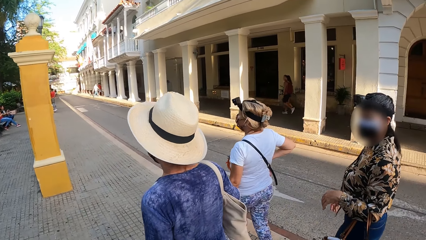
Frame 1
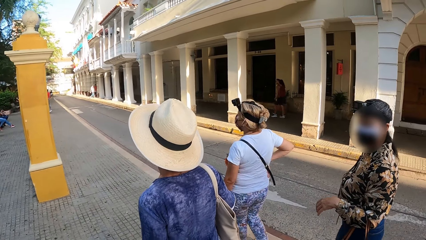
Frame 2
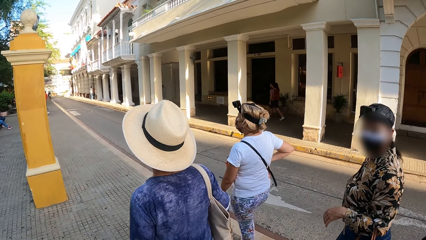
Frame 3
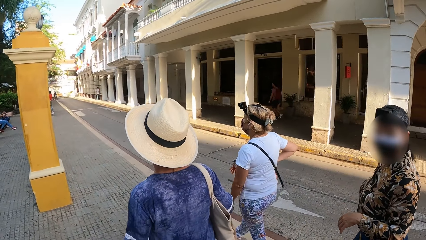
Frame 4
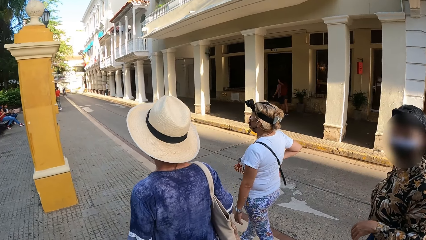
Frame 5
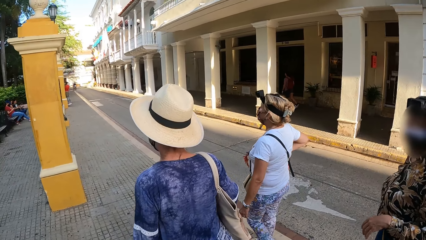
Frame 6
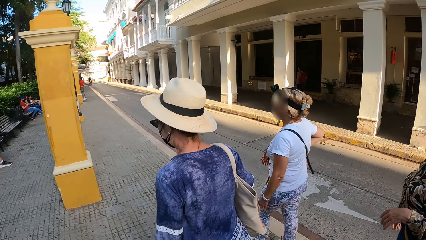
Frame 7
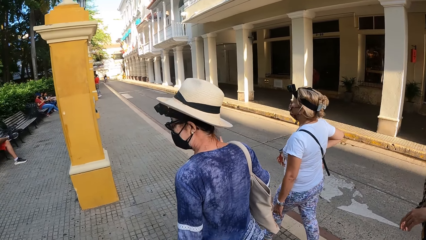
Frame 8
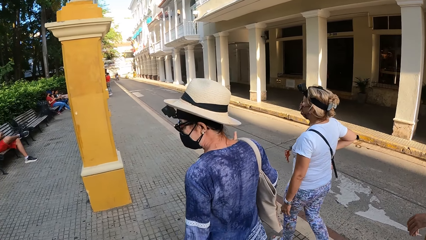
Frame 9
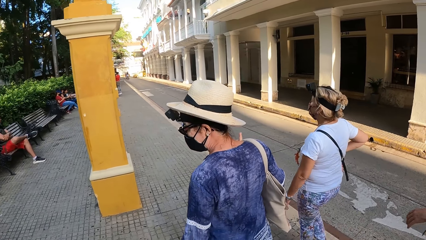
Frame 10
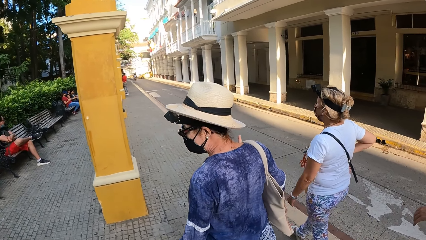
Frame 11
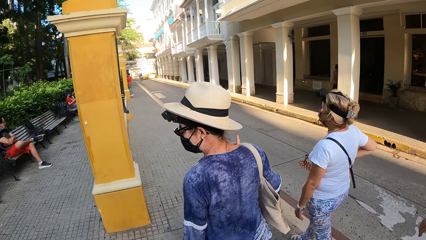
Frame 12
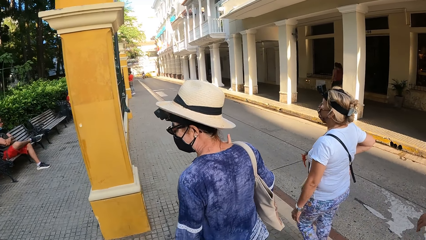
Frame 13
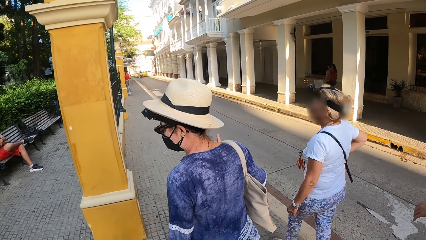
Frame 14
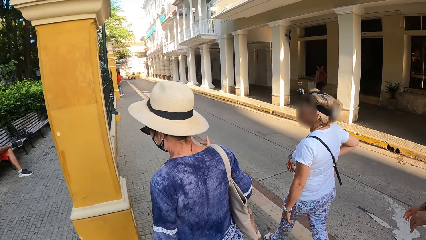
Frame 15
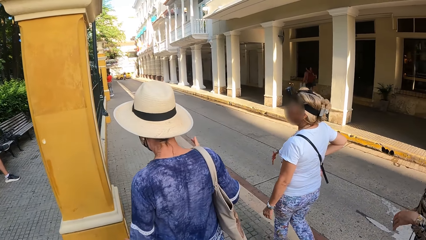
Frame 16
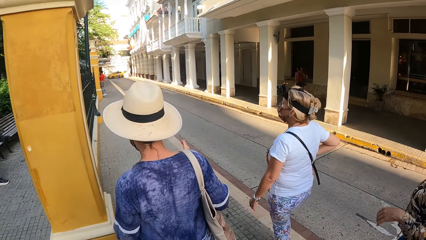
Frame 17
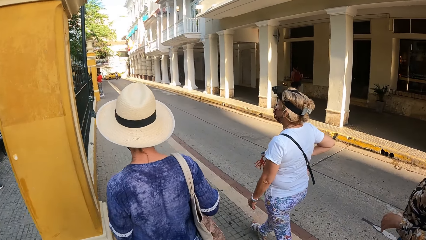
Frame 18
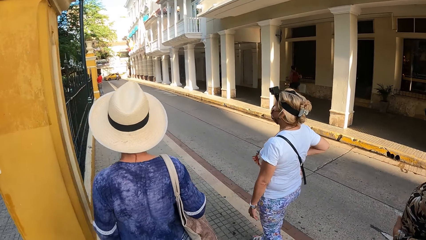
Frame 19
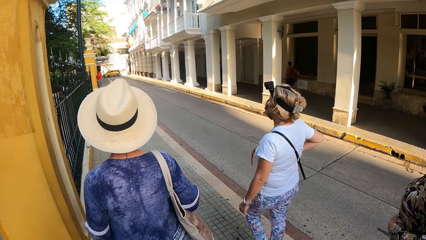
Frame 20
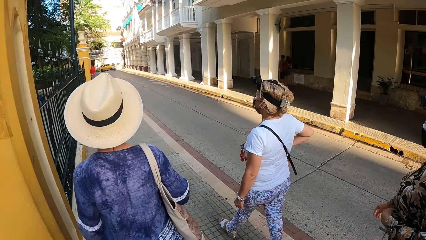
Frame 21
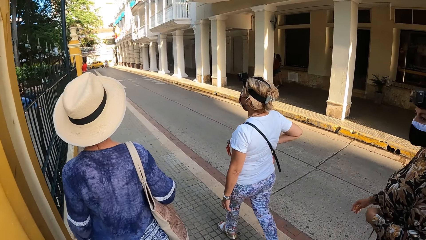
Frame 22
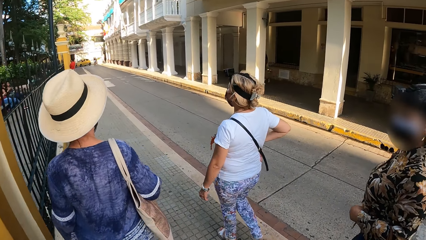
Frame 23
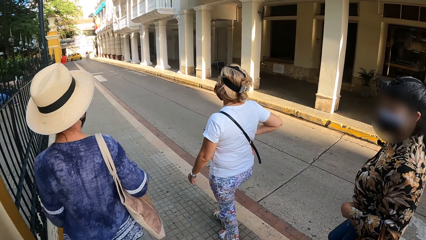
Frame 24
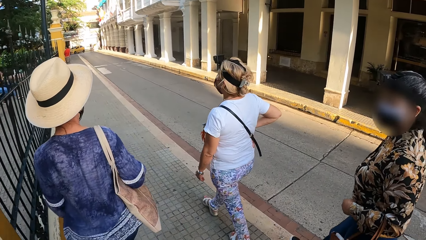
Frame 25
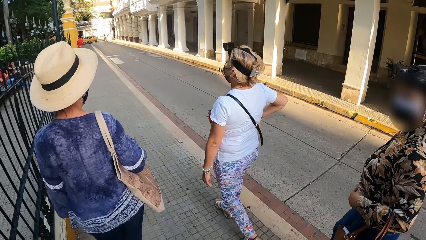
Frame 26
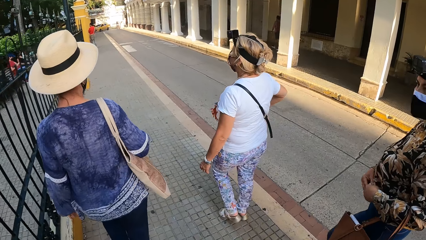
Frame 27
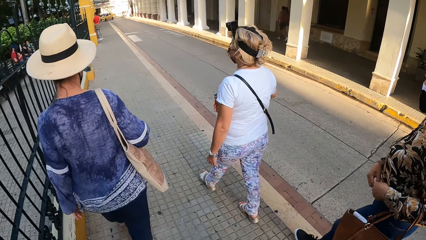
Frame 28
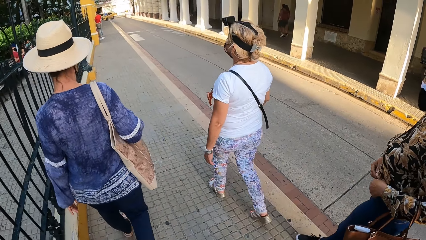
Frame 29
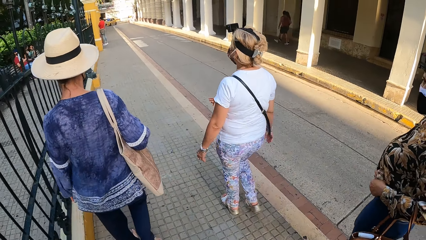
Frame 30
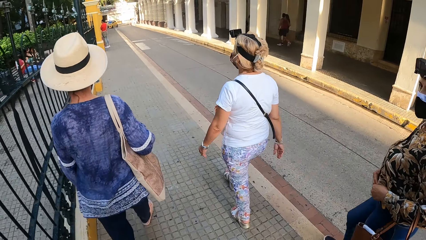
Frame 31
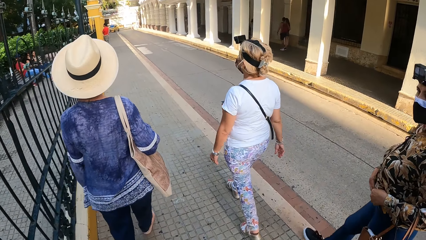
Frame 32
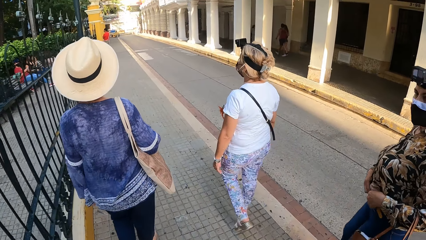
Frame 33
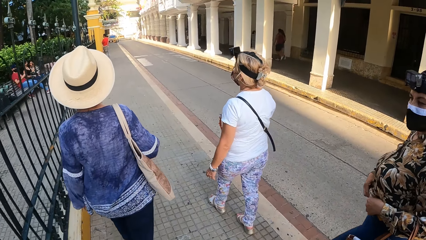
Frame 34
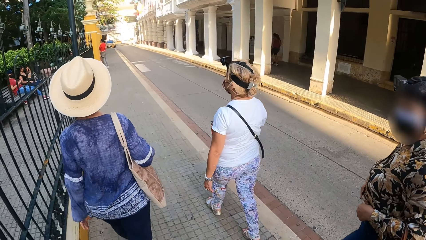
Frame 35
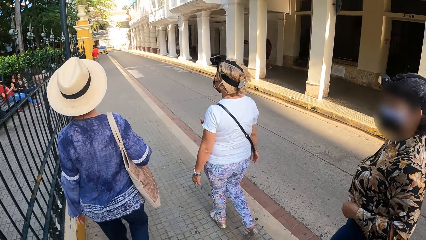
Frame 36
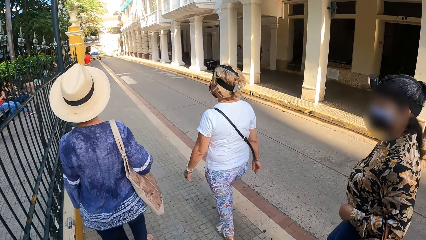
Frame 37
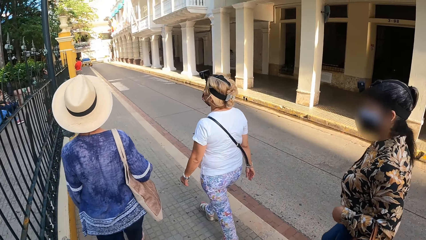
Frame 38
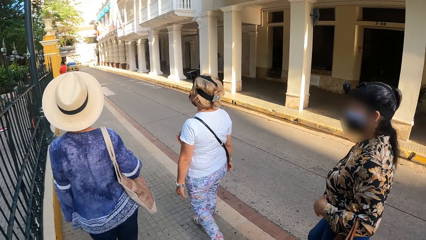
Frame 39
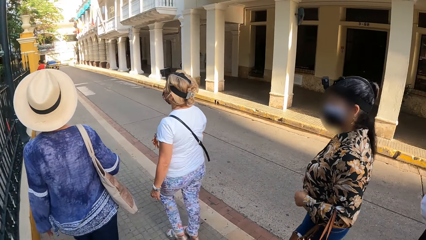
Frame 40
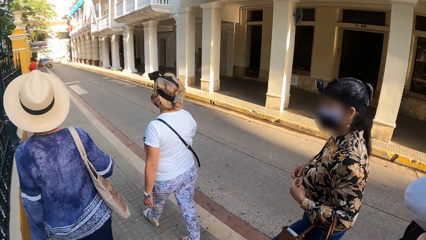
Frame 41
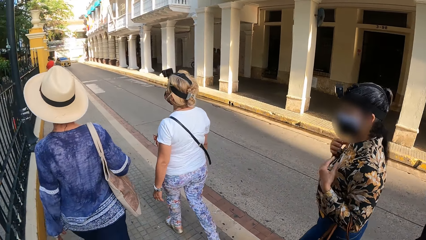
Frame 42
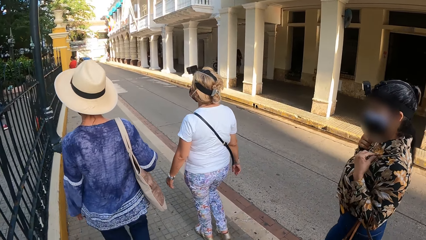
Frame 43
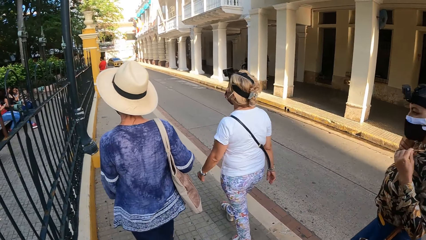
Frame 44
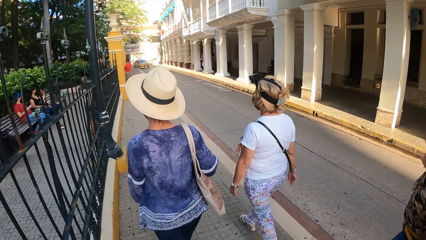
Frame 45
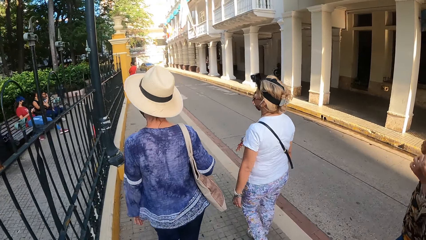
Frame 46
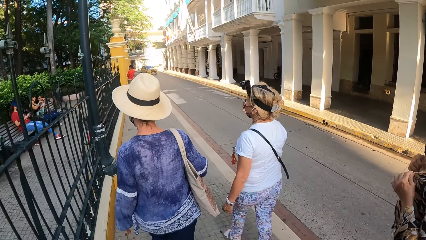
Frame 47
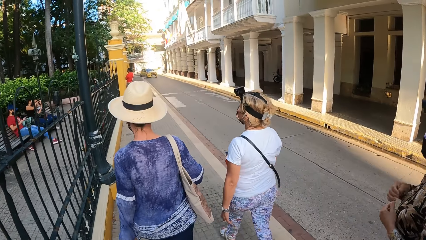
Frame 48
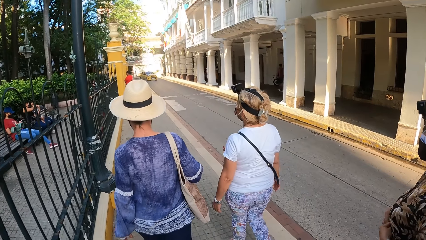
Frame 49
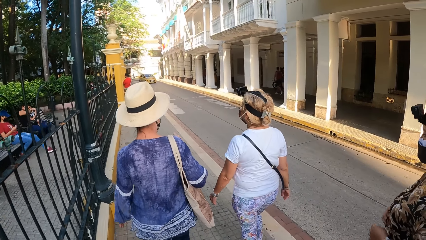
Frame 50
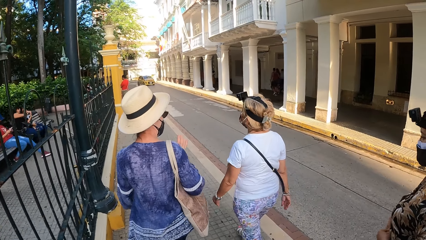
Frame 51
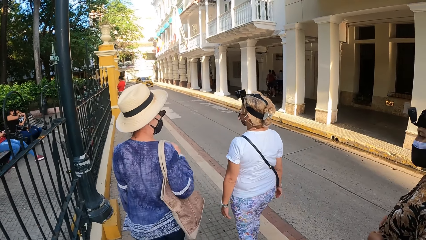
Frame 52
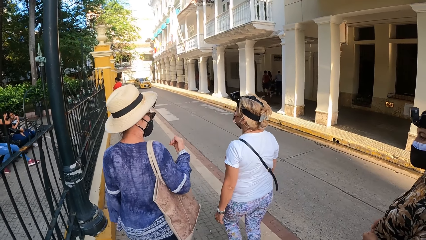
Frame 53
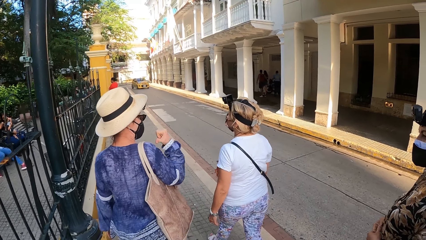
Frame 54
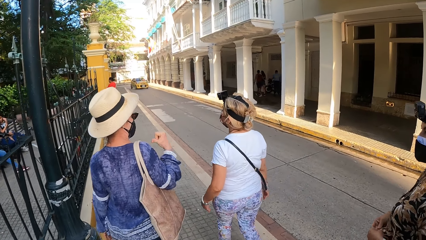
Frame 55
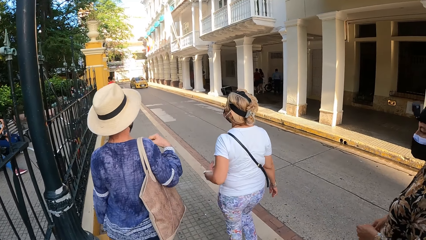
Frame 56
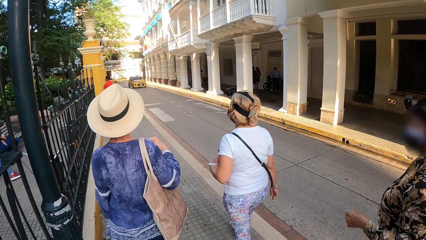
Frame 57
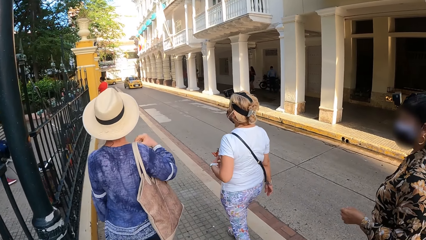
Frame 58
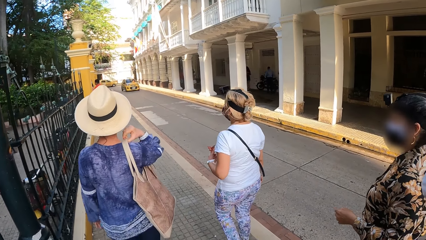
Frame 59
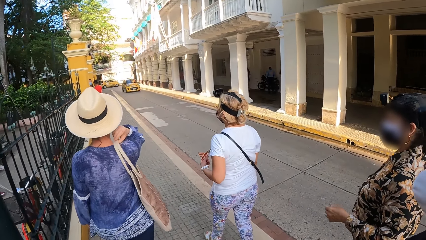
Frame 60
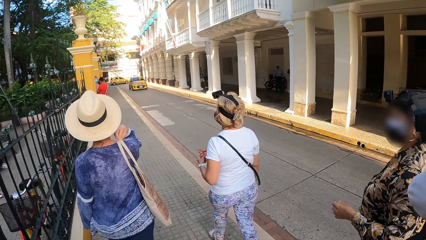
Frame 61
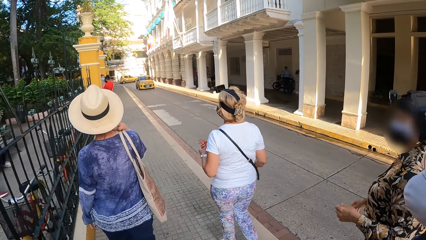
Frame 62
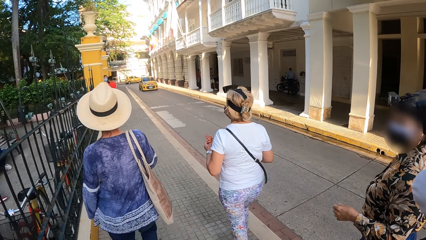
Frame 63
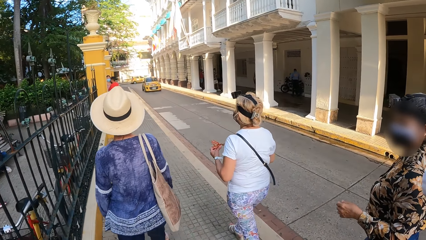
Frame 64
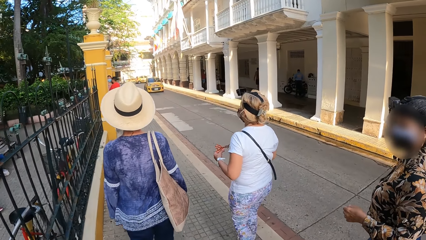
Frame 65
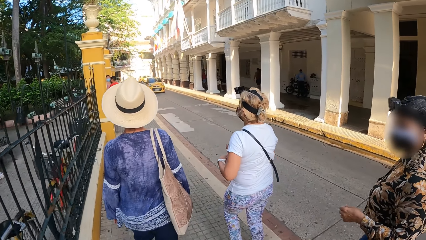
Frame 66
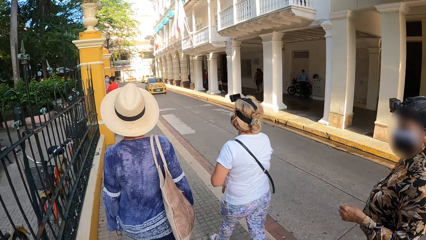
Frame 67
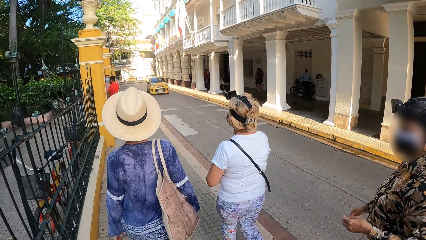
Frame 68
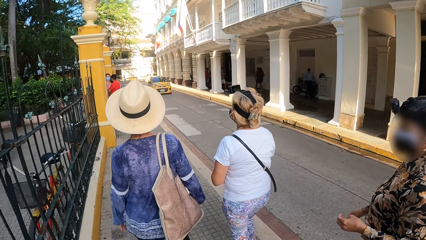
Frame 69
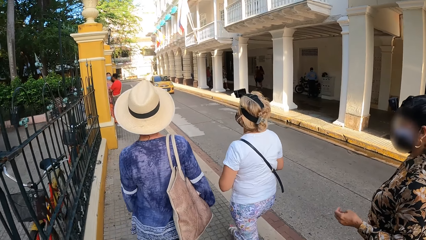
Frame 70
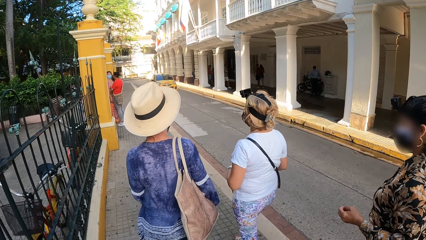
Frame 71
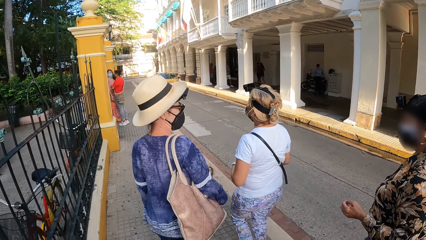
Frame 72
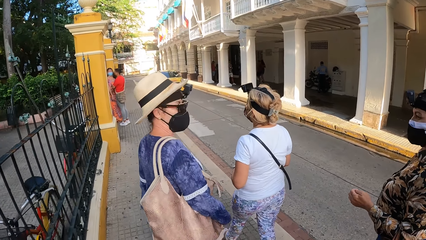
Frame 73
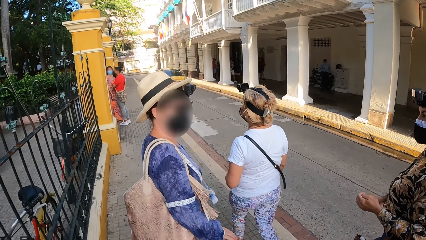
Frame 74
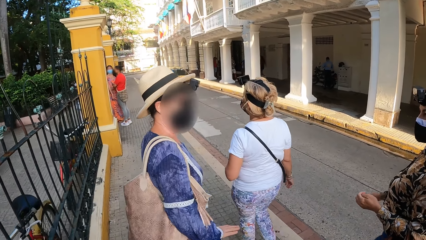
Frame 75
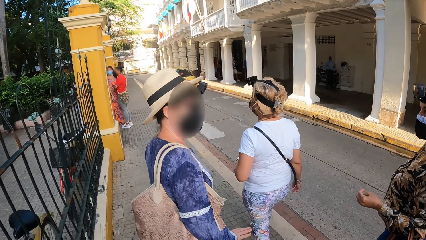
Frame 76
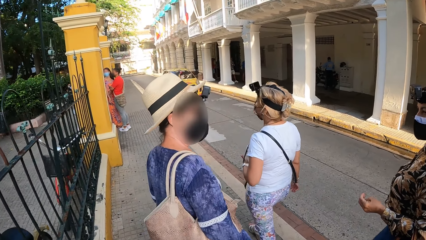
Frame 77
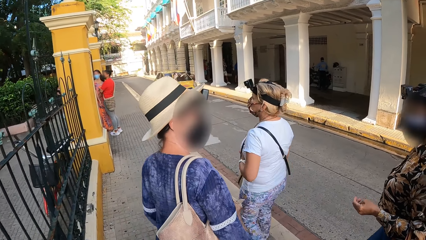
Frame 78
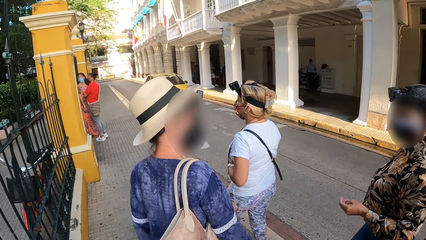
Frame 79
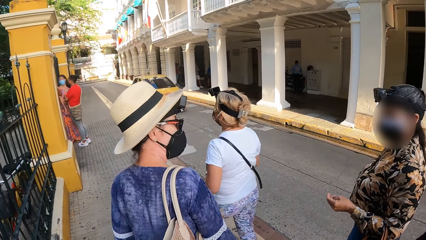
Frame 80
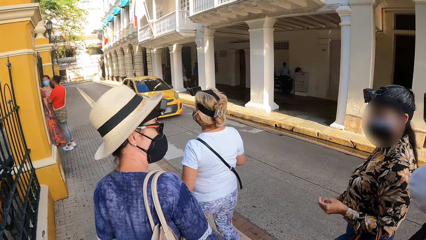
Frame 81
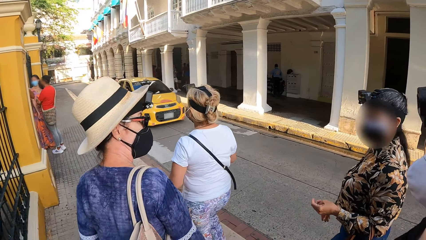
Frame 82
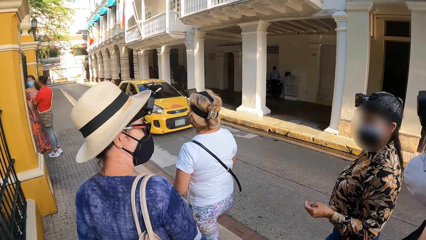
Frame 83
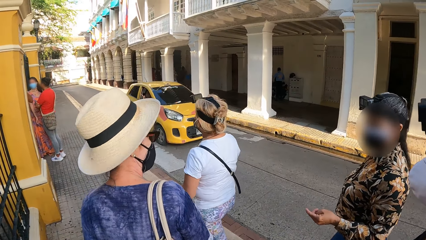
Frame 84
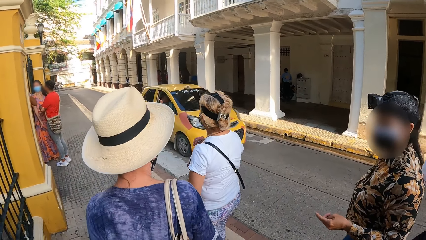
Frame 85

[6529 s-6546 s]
A woman adjusts her shirt with her hands. Another woman adjusts a hand bag on her shoulder with her right hand. A third woman holds a part of a bag around her neck with her left hand.
